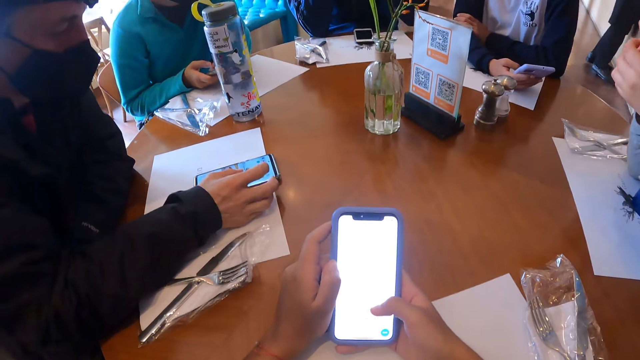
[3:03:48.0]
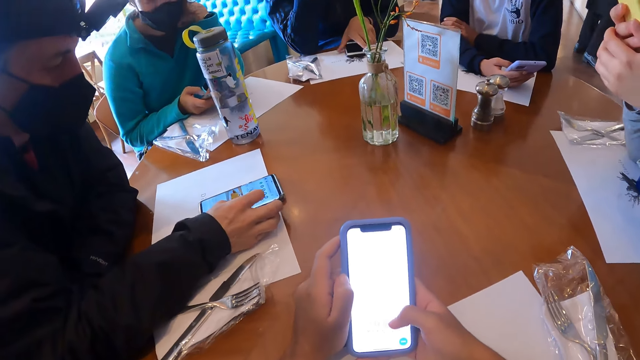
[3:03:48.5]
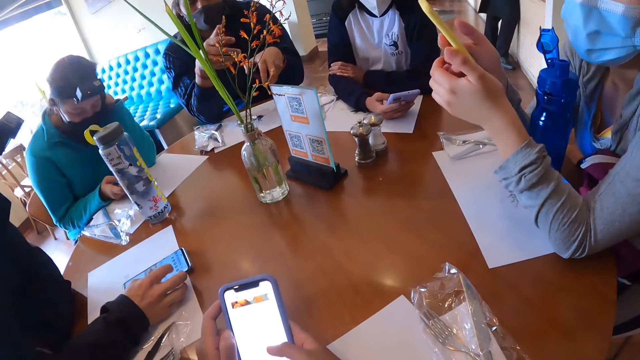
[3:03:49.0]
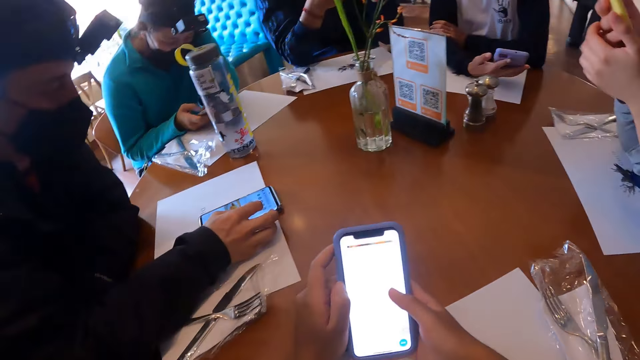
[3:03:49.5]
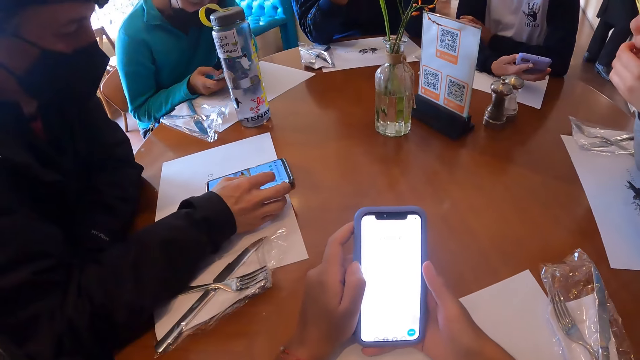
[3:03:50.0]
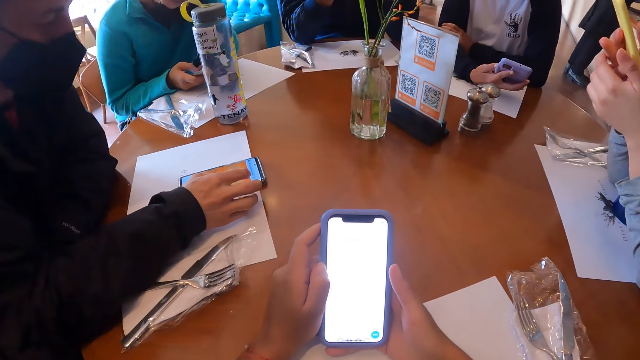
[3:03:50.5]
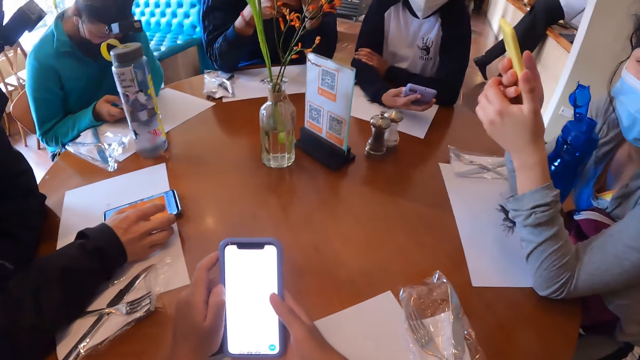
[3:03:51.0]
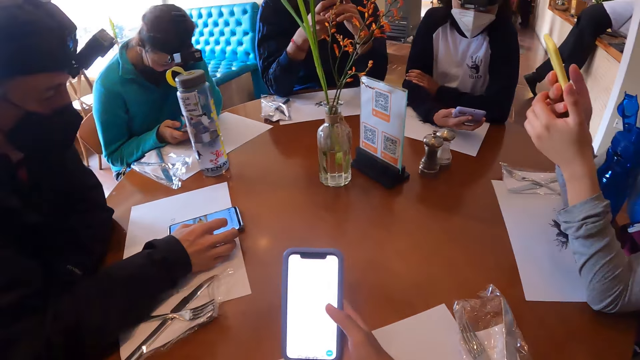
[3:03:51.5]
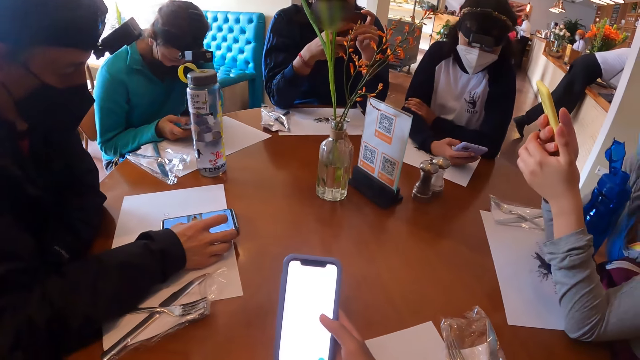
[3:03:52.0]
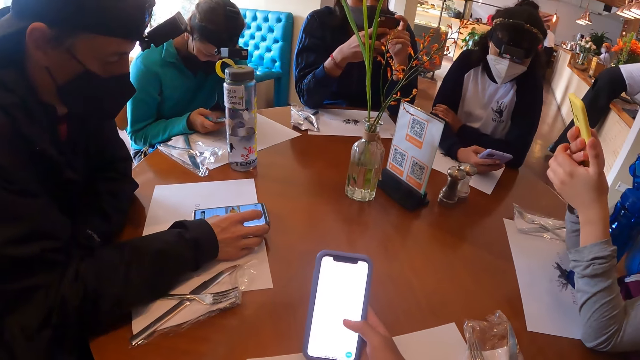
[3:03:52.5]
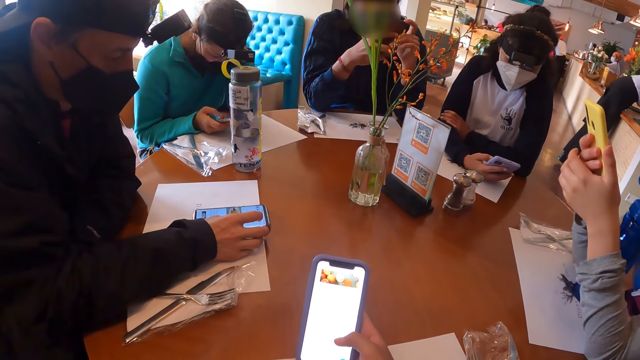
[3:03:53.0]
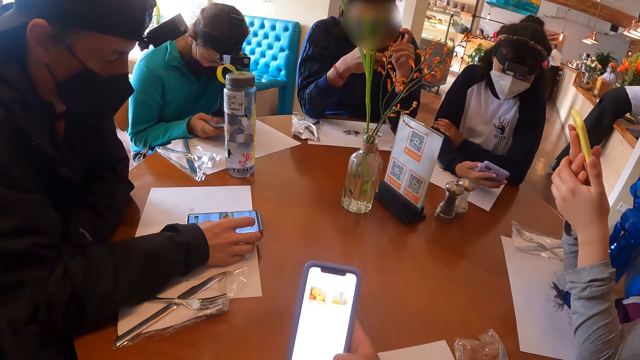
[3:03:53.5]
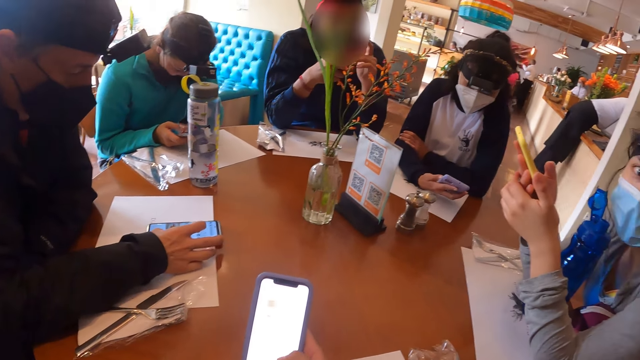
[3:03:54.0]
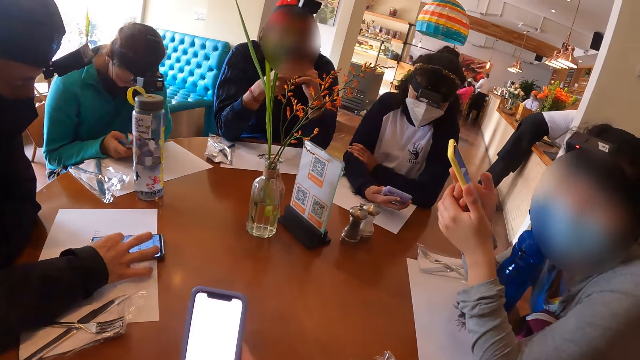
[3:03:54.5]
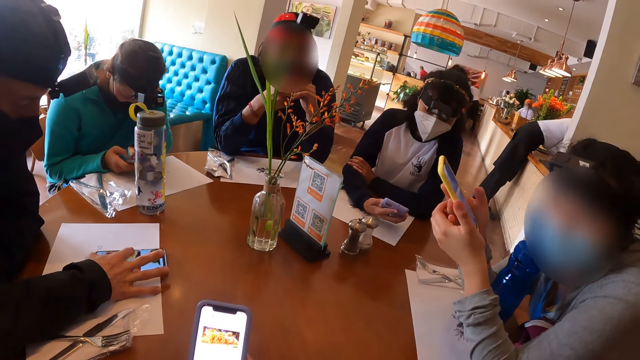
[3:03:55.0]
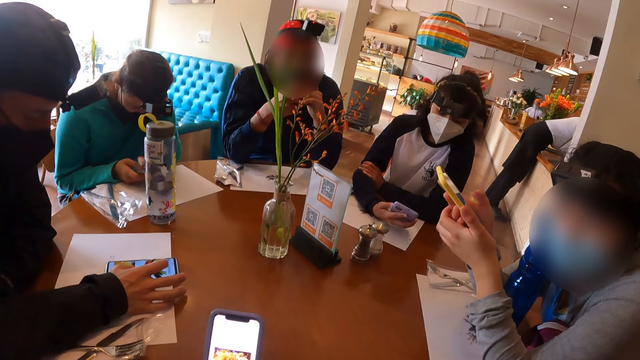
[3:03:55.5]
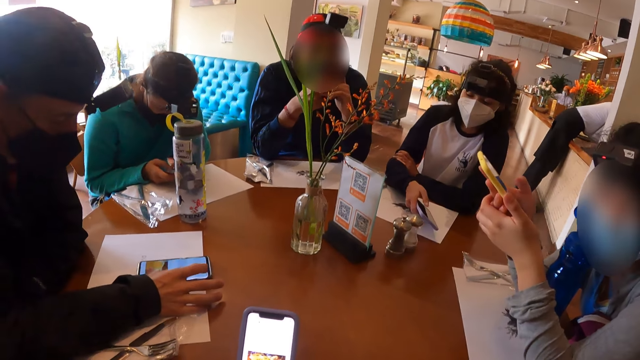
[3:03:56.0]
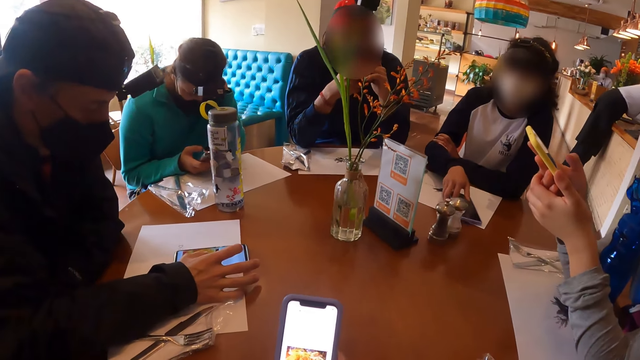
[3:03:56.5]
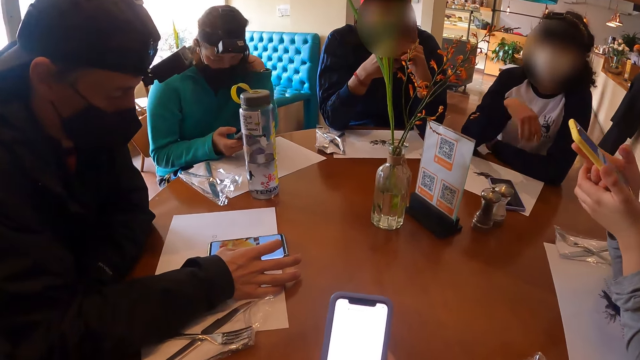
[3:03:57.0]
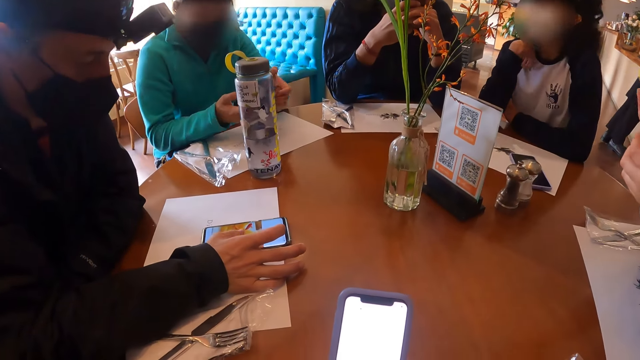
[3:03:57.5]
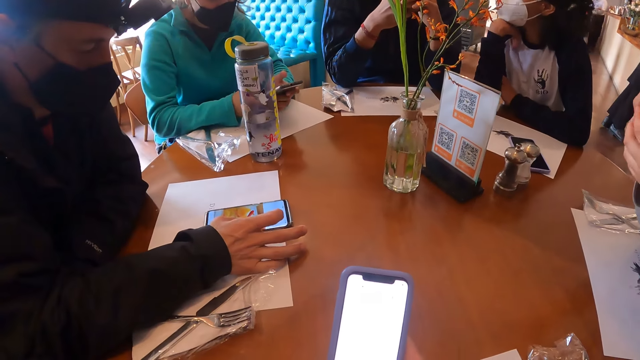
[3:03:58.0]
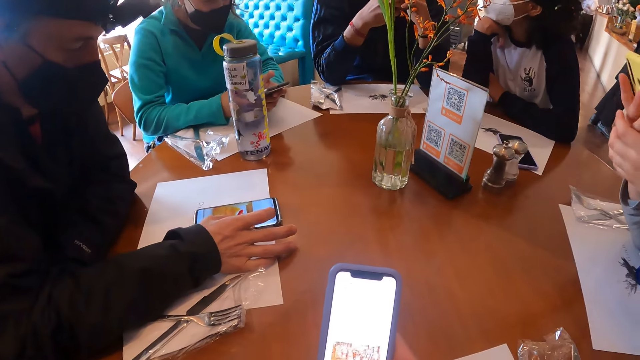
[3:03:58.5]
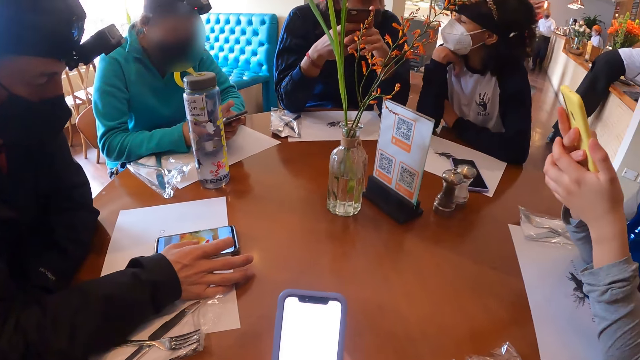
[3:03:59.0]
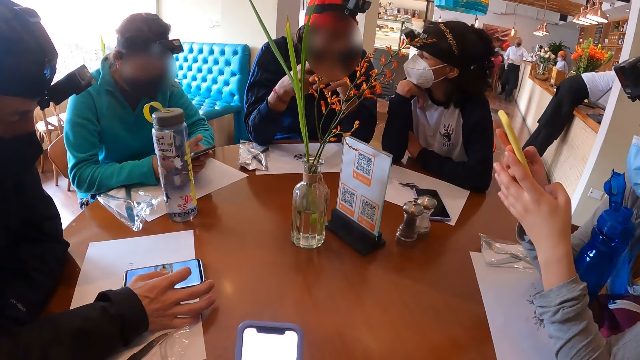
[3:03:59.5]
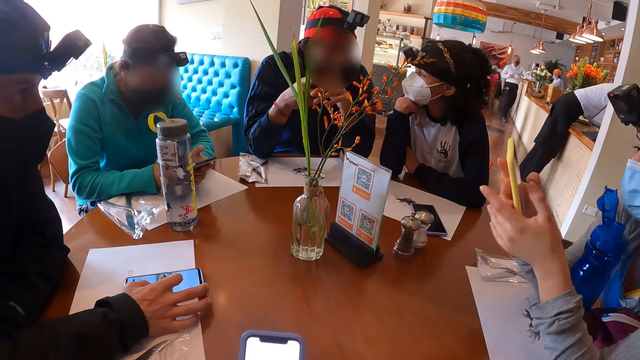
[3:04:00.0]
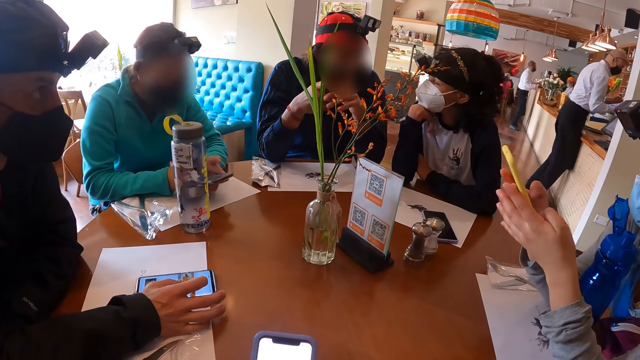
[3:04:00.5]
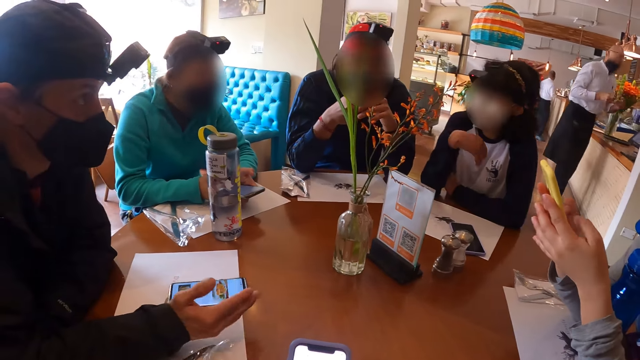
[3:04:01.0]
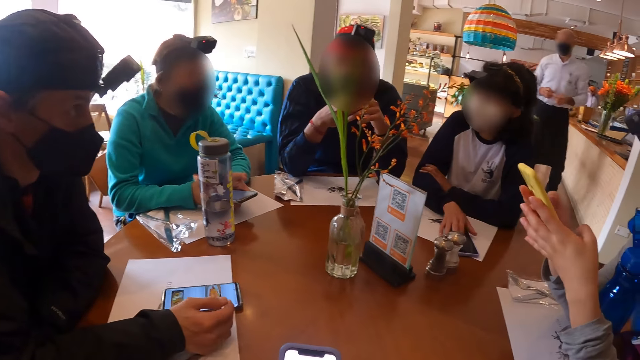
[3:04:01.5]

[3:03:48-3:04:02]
A man picks up the phone on the table with his left hand. The camera wearer operates a mobile phone. A lady operates a mobile phone. The man operates the phone in his hand with both hands. The camera wearer interacts with the lady. Another woman drops the phone in her right hand on the paper on the table. The camera wearer operates the mobile phone.

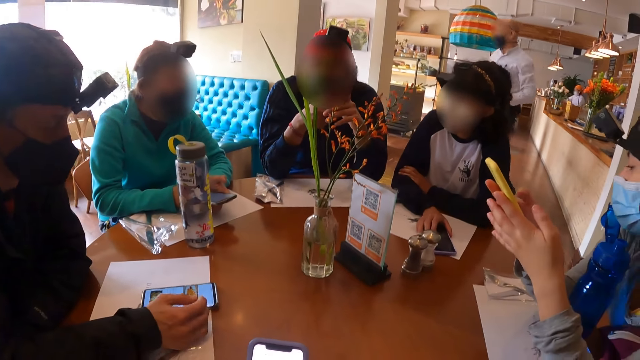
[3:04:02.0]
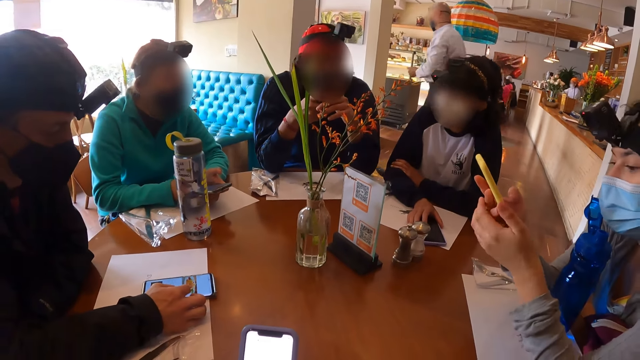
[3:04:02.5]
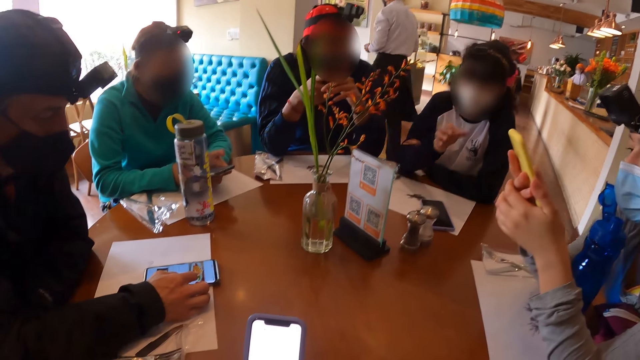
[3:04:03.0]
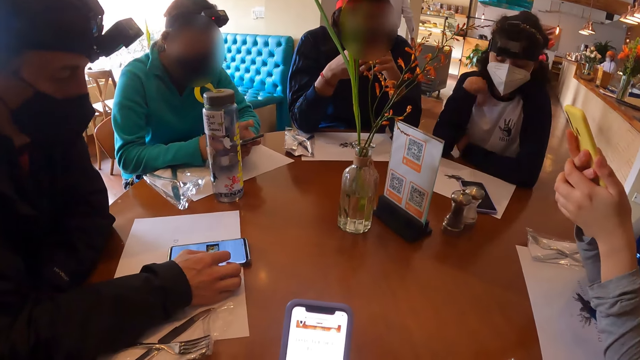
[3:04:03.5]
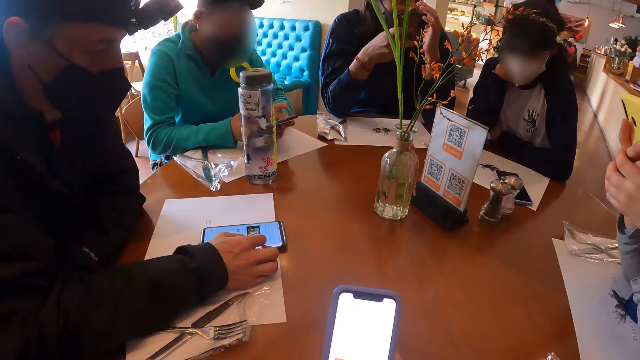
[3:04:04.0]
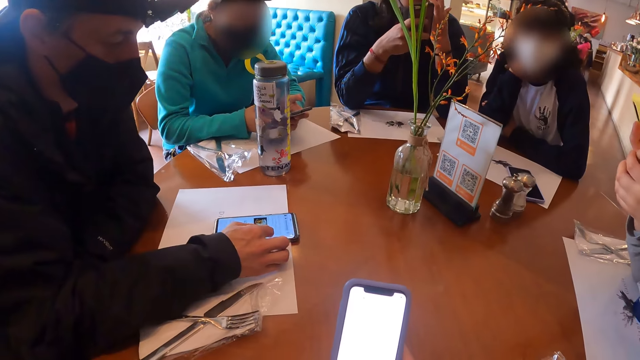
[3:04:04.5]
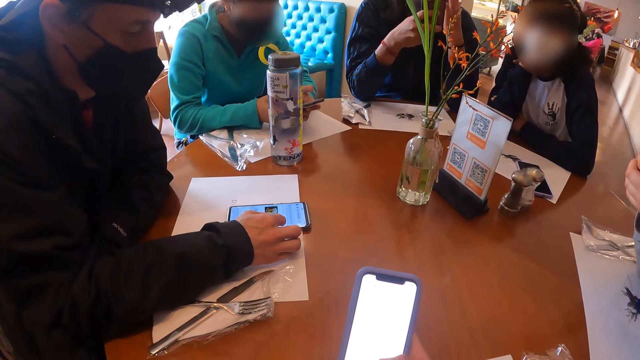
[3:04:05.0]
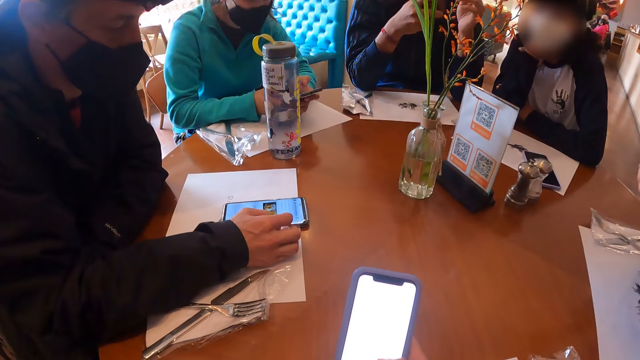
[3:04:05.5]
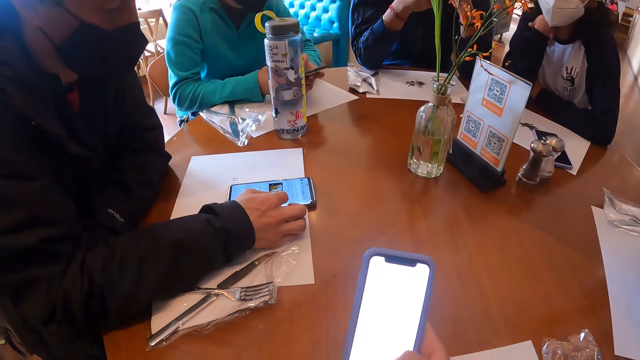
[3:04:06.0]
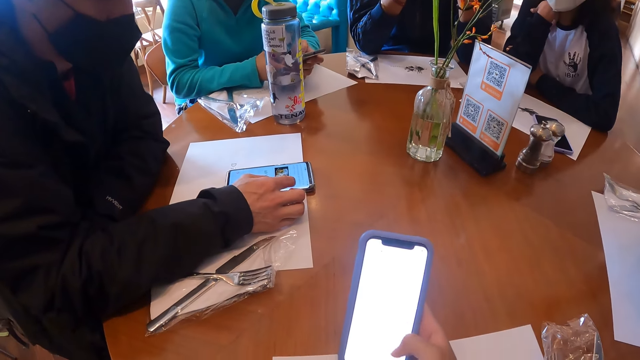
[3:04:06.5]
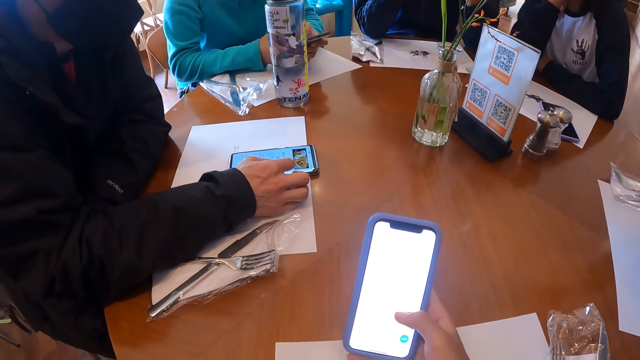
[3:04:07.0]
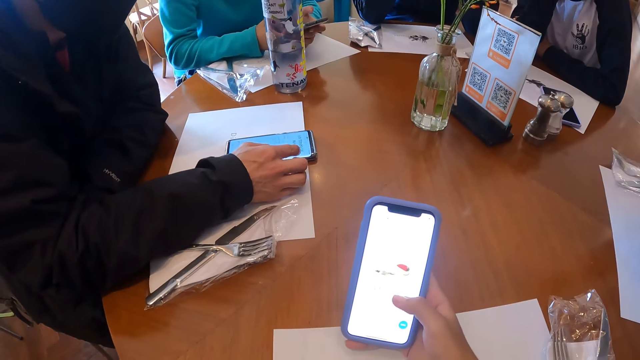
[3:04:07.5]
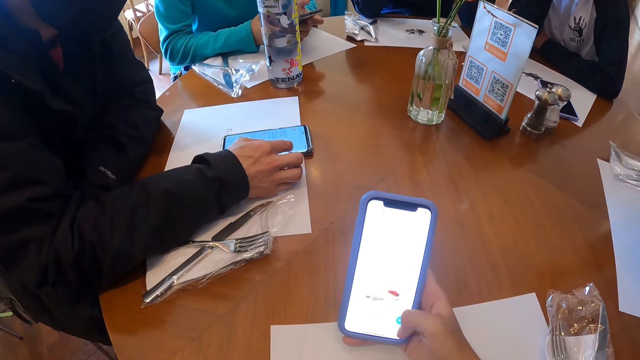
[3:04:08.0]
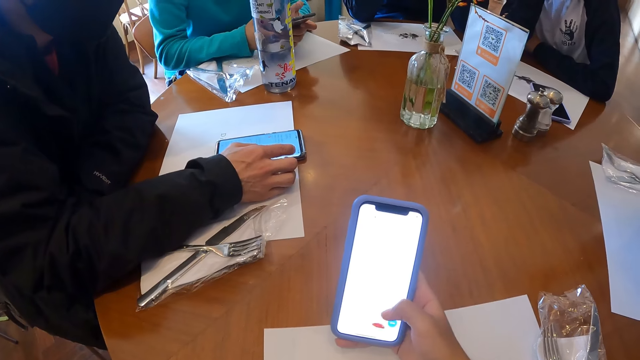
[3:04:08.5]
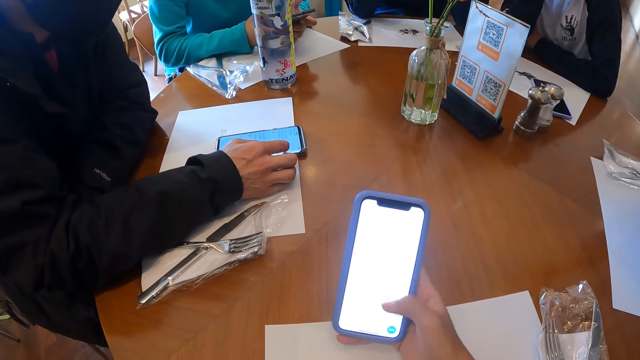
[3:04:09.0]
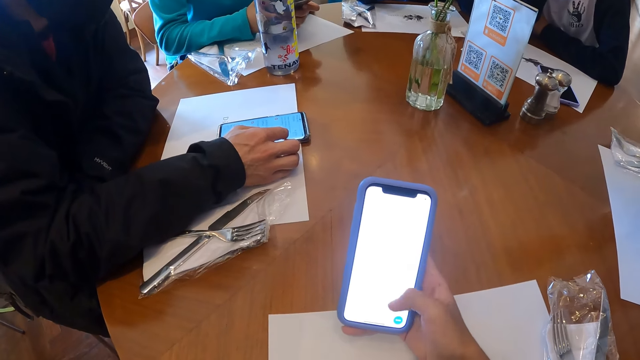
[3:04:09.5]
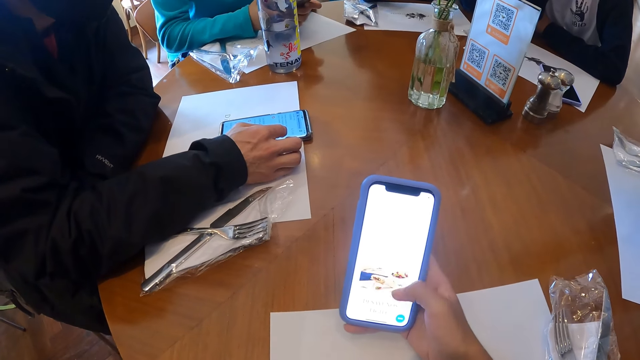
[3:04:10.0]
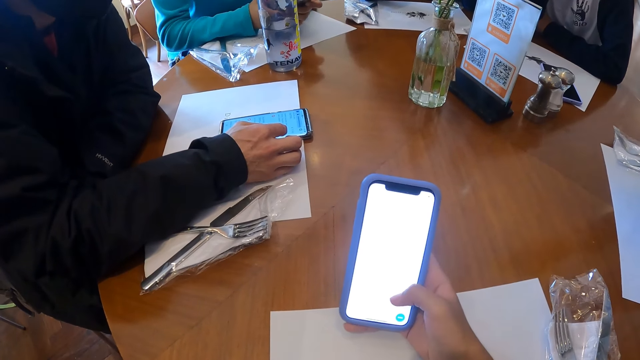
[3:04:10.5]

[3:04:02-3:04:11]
A lady adjusts a mobile phone on a table. A woman rests her head on her right hand. The camera wearer operates a mobile phone. A man operates a mobile phone.
